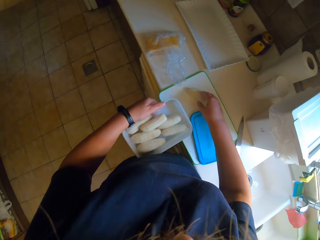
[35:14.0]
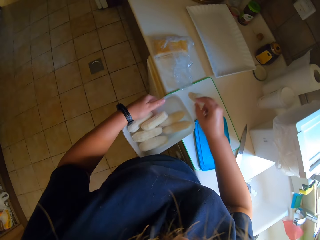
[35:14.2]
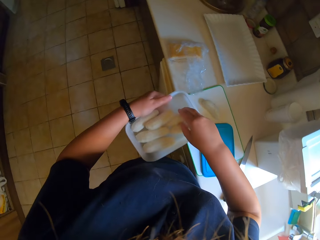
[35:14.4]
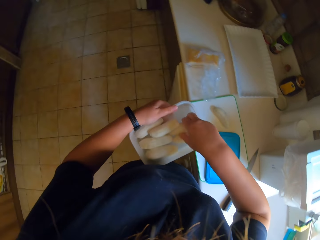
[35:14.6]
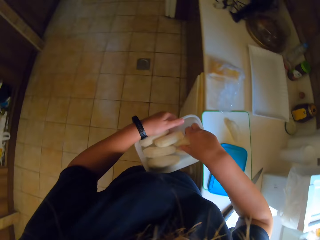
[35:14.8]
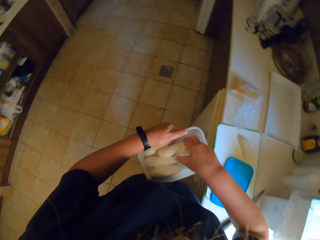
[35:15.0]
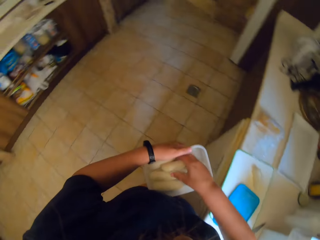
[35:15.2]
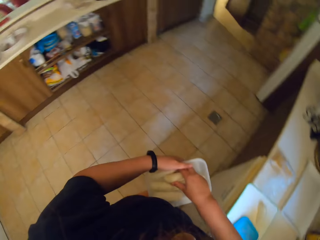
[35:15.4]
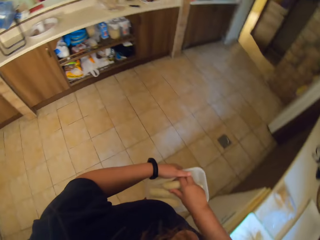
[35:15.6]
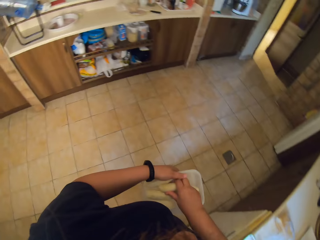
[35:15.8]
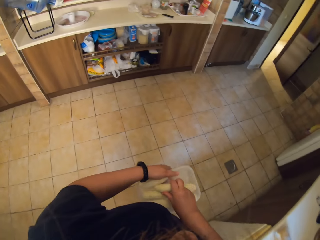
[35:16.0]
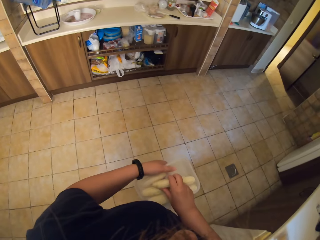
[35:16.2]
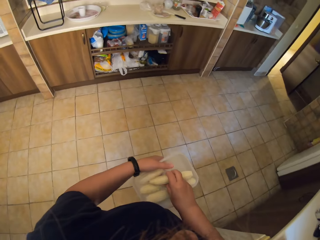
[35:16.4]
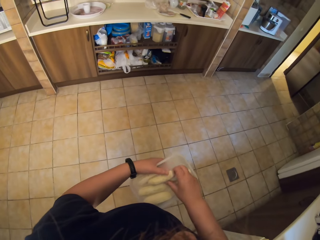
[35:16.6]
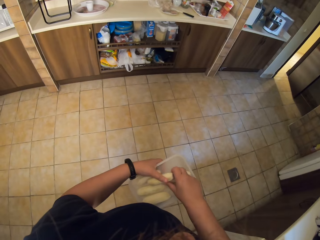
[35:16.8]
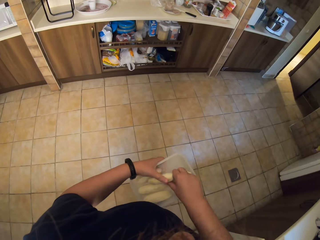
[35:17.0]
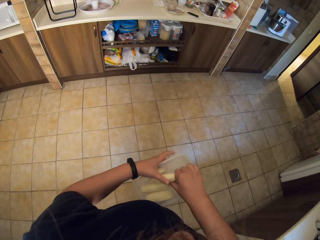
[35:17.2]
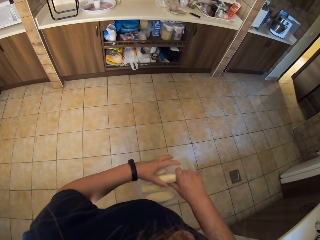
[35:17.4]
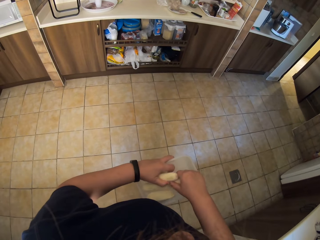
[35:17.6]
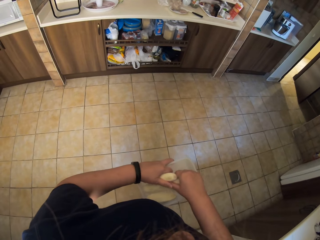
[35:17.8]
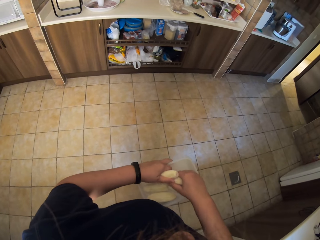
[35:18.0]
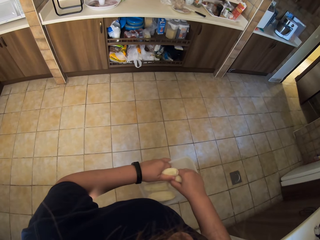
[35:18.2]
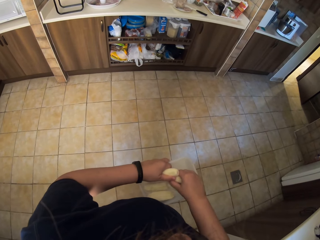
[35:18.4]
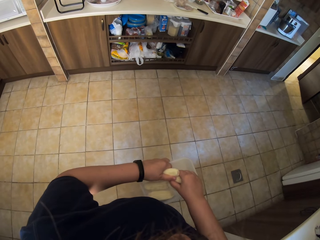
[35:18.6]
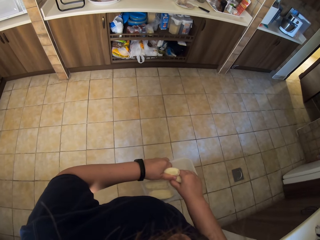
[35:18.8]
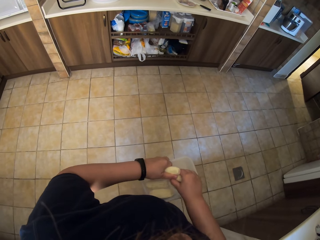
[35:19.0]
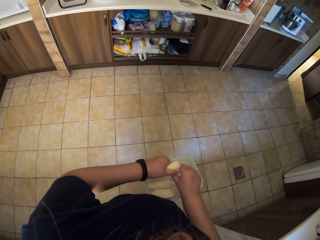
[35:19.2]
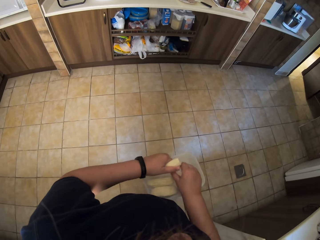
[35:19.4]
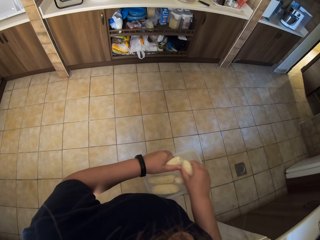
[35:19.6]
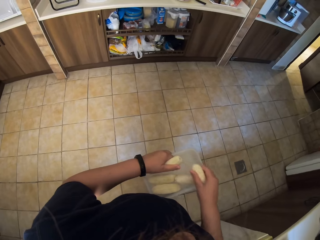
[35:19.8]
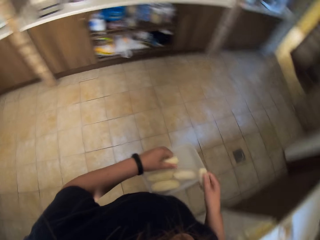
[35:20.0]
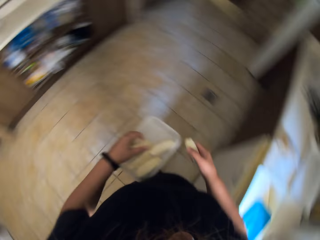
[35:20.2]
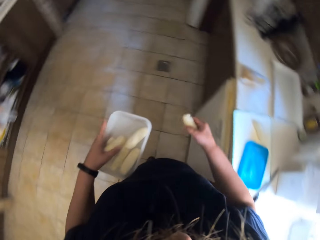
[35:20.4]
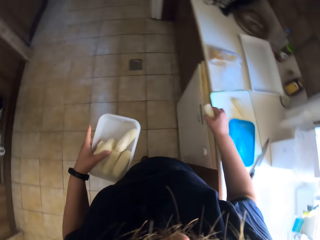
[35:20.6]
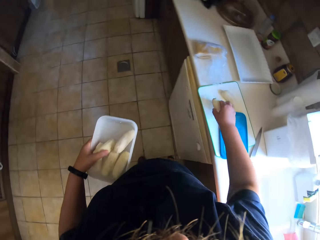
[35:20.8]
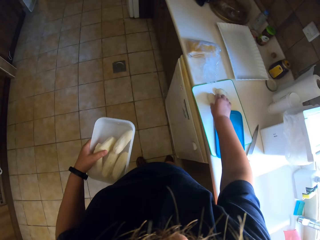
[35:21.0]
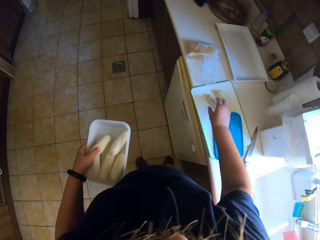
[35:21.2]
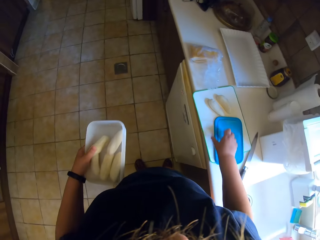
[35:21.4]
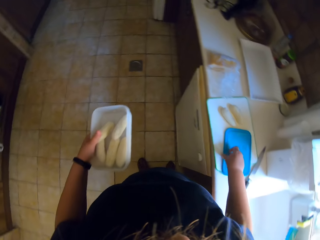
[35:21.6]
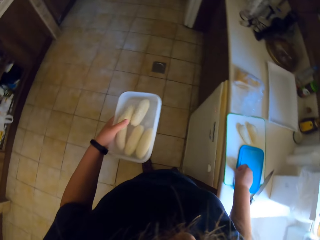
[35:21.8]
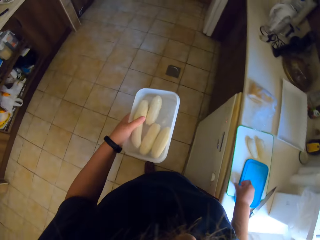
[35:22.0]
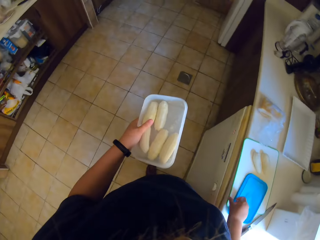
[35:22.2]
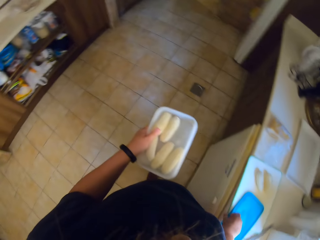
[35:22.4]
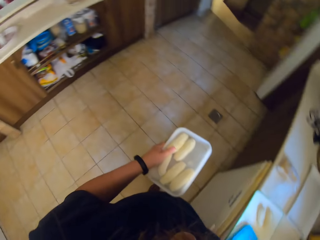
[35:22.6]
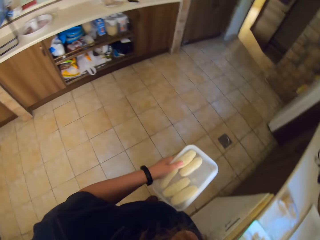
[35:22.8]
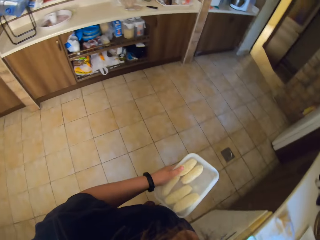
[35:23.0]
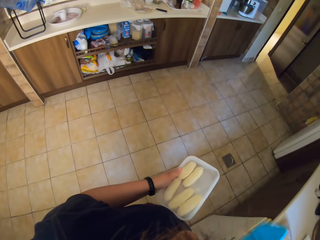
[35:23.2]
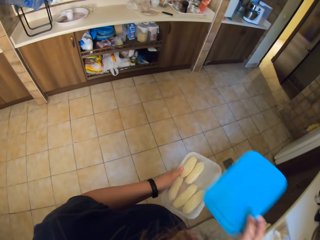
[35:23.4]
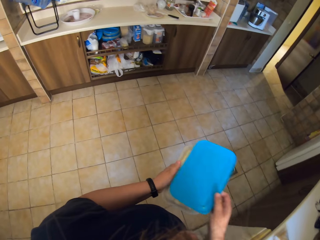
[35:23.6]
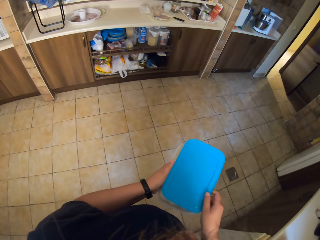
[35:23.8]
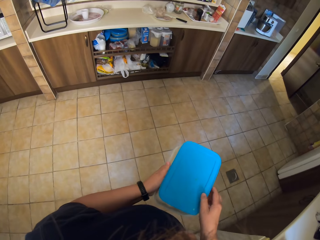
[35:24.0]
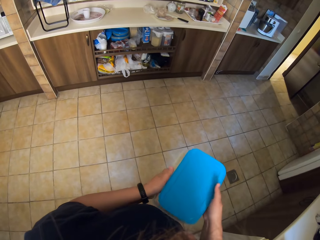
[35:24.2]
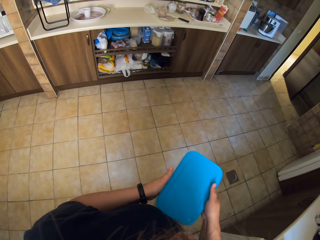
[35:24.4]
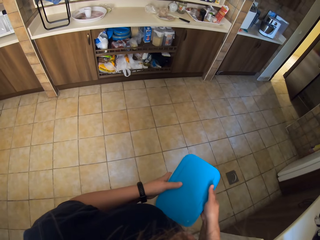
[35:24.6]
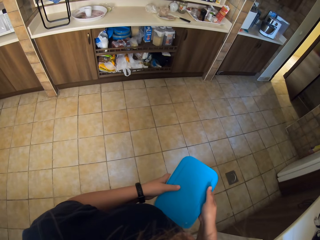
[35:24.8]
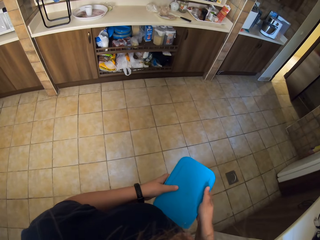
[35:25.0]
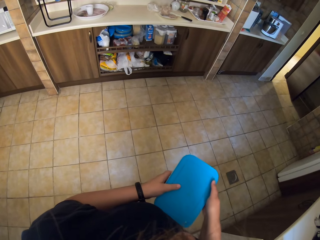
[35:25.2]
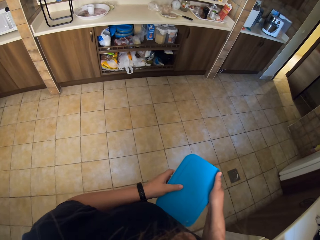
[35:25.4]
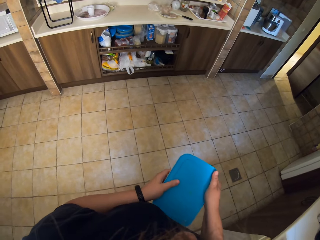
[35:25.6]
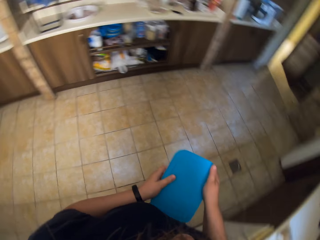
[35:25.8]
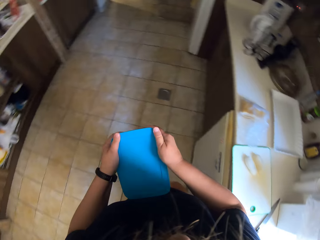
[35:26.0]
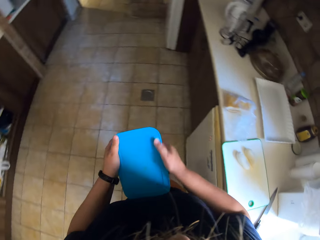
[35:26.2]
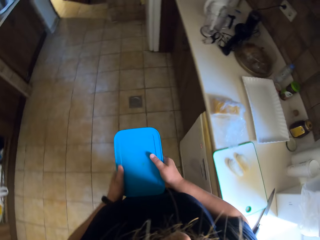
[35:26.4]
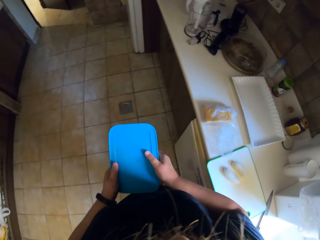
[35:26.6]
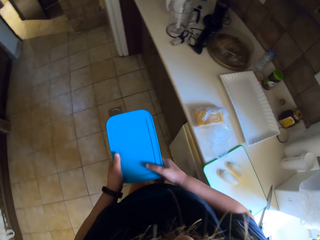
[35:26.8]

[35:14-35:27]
The camera wearer puts something on the chopping board. They look around. They remove something from the dish. They remove something from the storage can. They put something on the chopping board. They pick up the lid and cover the dish with the lid.

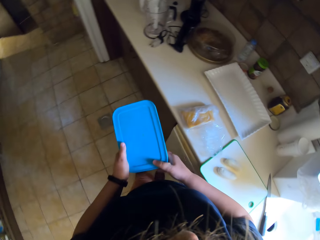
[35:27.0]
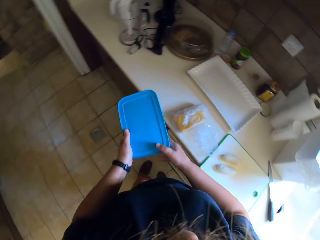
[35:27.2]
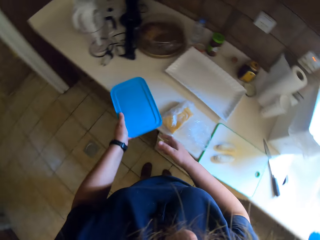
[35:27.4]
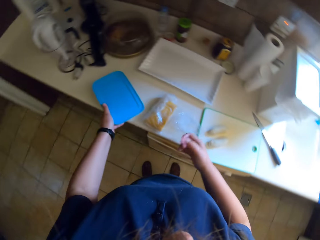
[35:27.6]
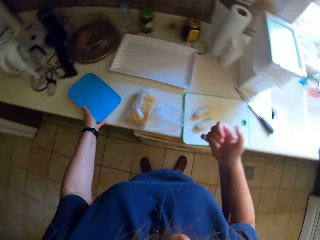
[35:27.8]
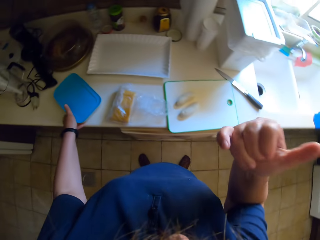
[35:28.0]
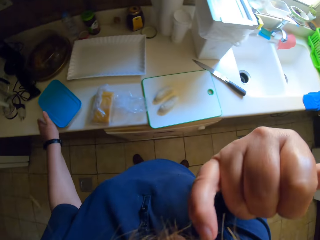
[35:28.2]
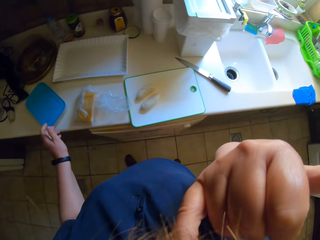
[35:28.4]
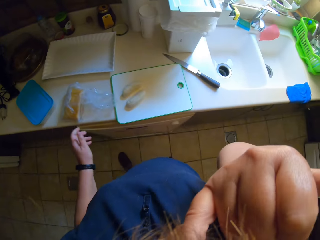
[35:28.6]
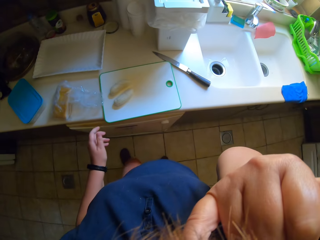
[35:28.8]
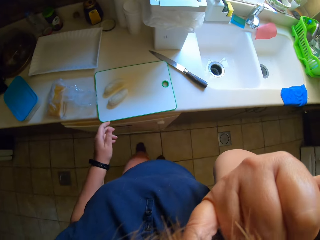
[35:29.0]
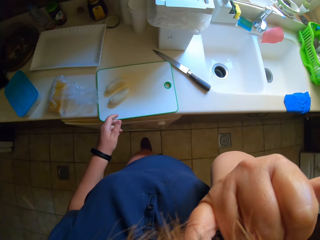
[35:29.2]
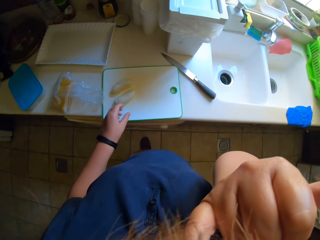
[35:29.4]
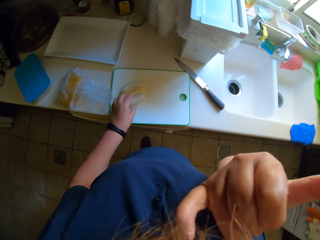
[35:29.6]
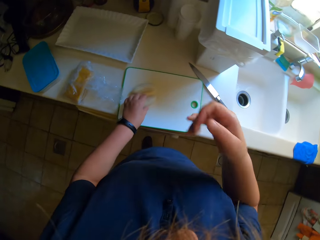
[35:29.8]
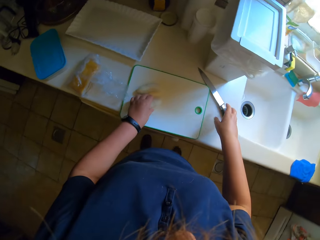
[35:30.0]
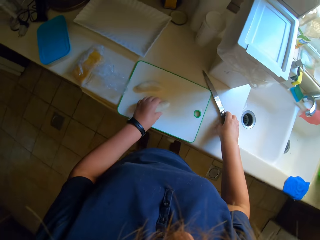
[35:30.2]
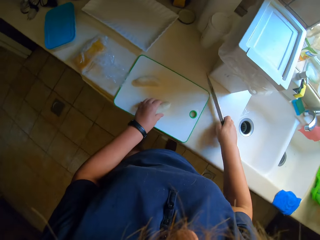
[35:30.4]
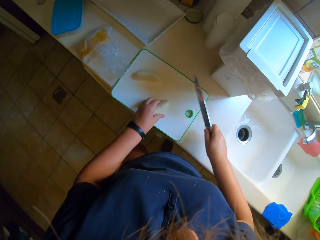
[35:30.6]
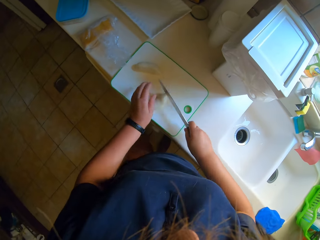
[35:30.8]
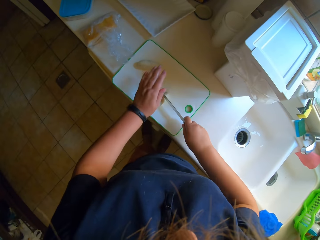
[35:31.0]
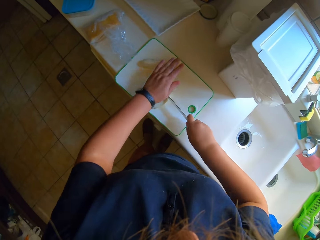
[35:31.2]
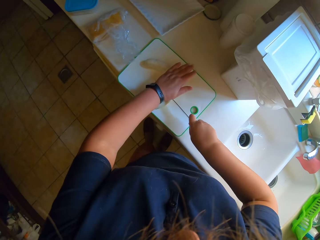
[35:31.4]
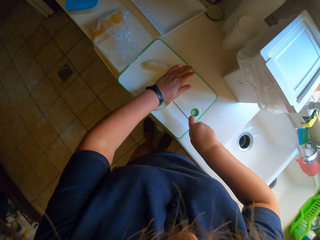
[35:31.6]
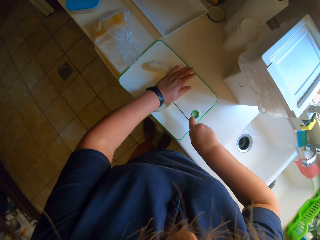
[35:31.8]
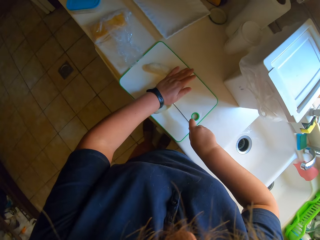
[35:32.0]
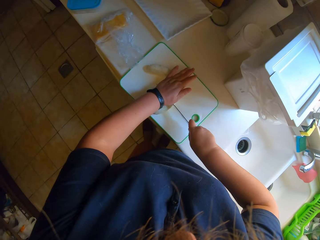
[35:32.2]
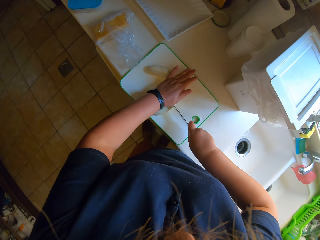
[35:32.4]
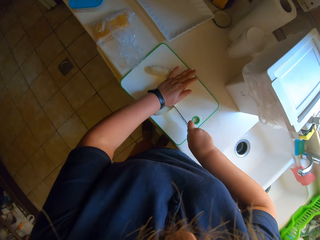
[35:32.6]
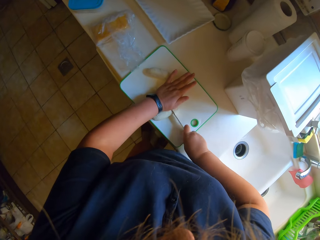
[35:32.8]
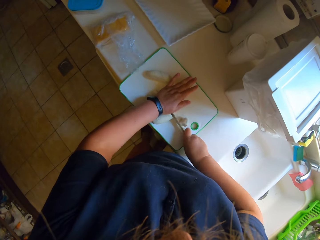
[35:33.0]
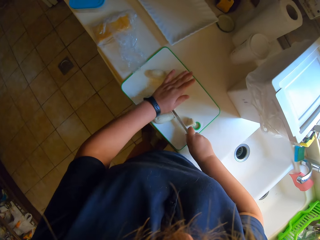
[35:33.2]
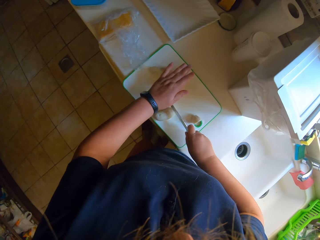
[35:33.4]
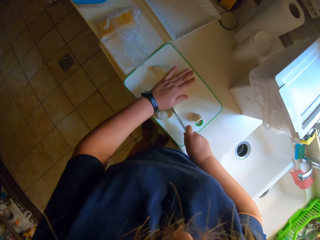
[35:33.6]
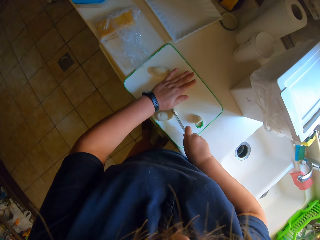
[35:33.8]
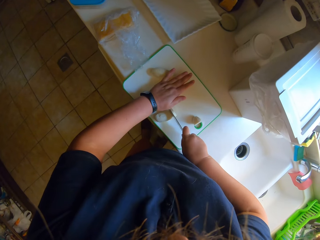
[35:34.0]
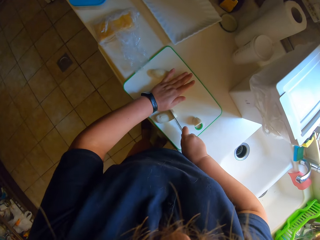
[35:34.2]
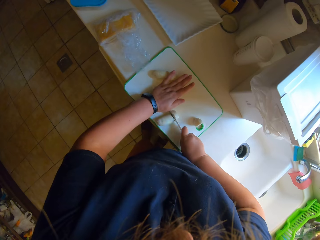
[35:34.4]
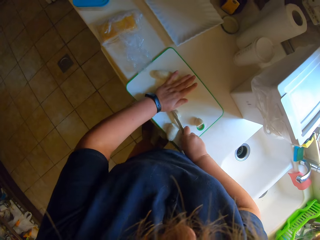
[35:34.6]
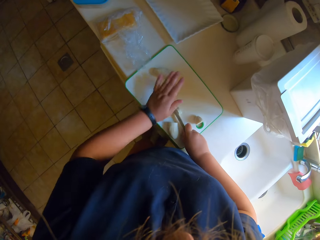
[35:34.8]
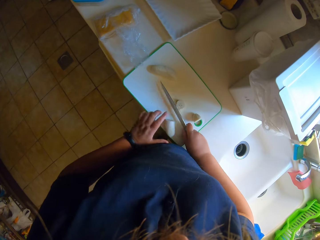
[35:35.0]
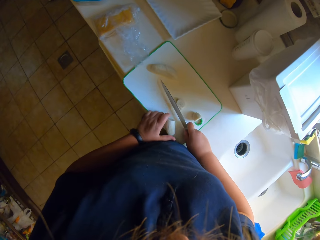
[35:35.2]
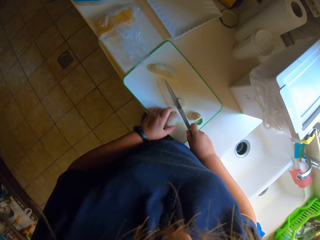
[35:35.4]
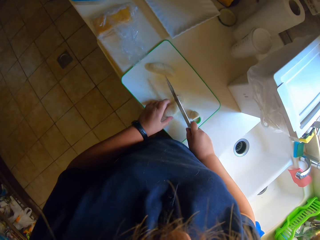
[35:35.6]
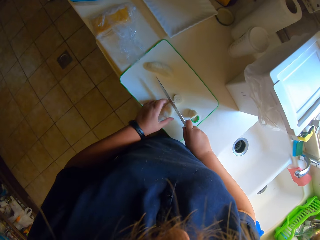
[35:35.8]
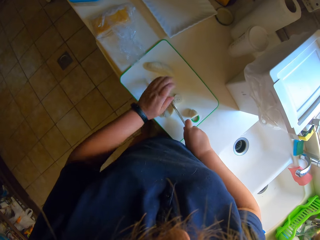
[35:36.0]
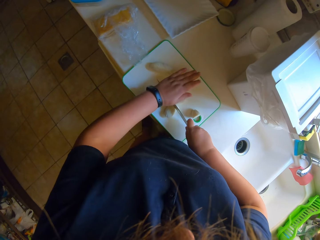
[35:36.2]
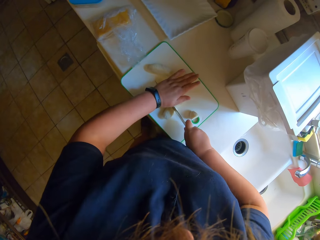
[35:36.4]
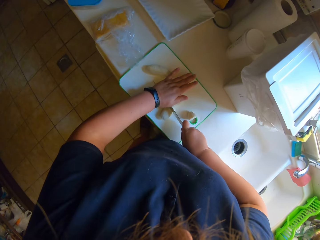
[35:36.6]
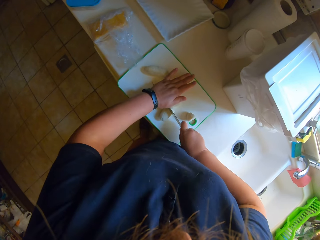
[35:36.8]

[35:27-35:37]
The camera wearer puts a storage can on the sink table top. They touch their face with a finger. They pick up the knife. They cut something on the chopping board with the knife.
